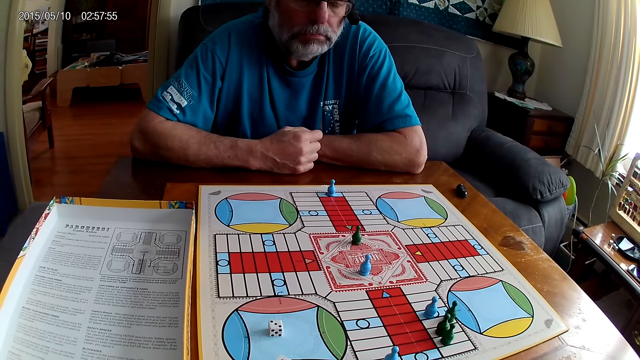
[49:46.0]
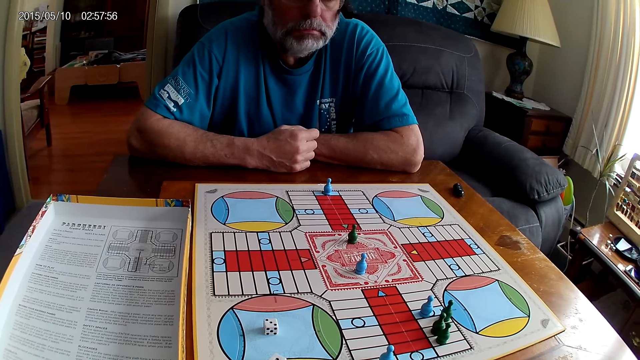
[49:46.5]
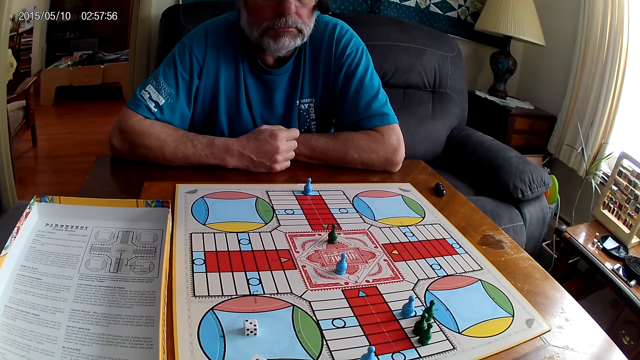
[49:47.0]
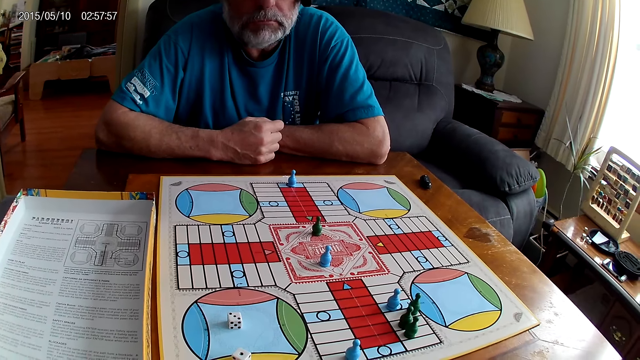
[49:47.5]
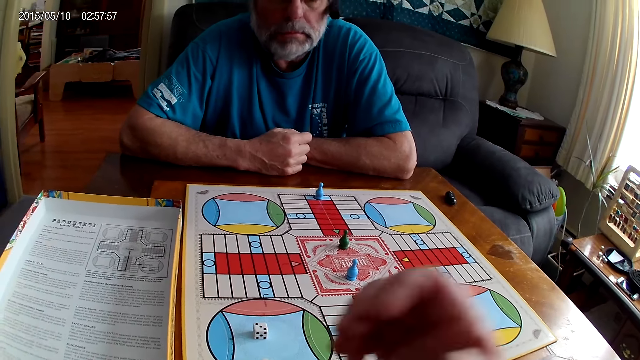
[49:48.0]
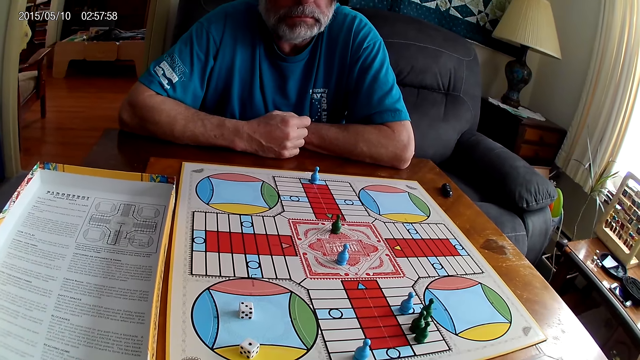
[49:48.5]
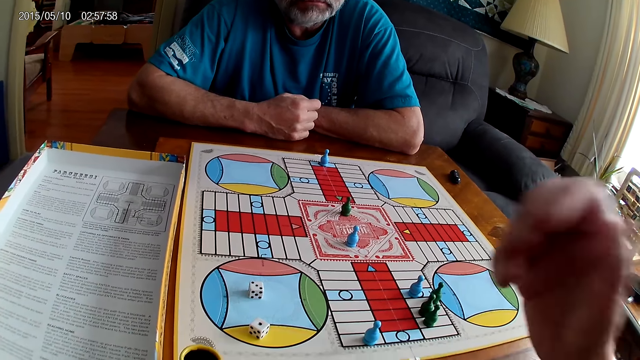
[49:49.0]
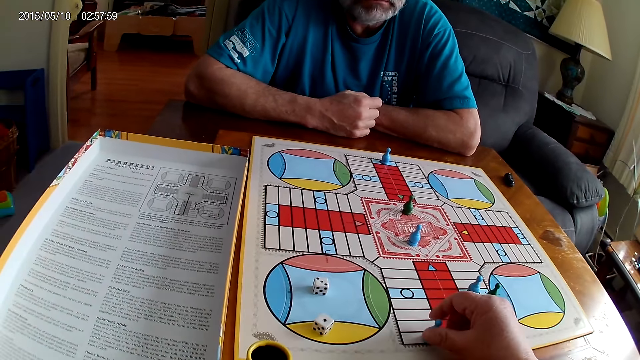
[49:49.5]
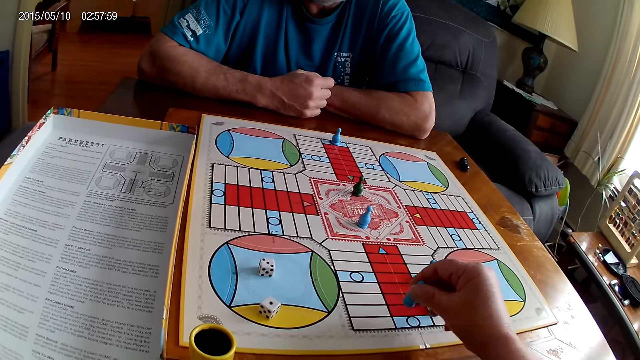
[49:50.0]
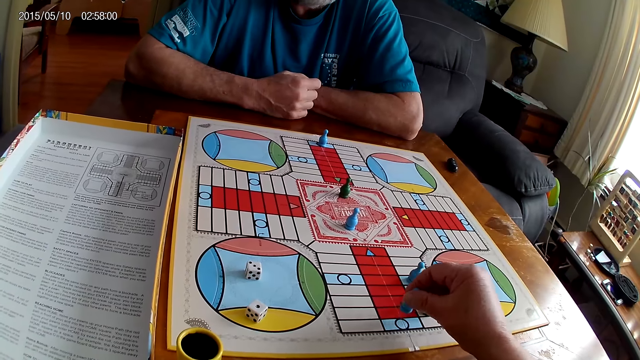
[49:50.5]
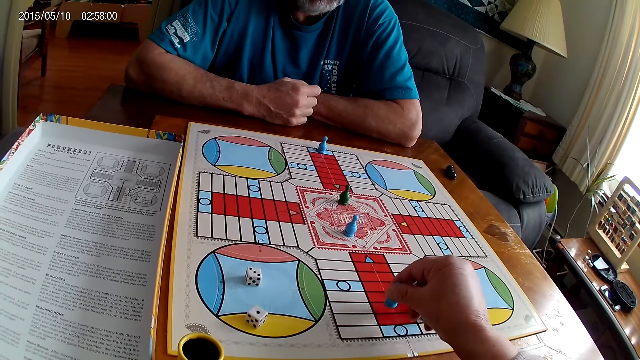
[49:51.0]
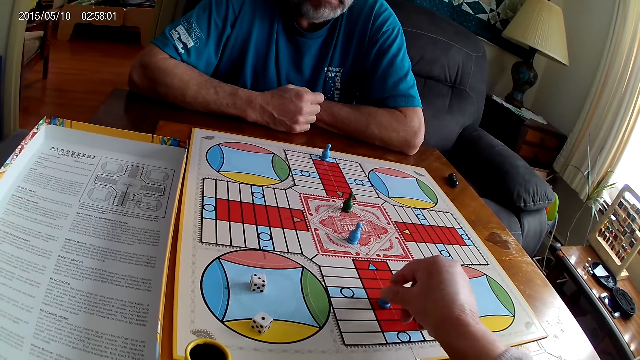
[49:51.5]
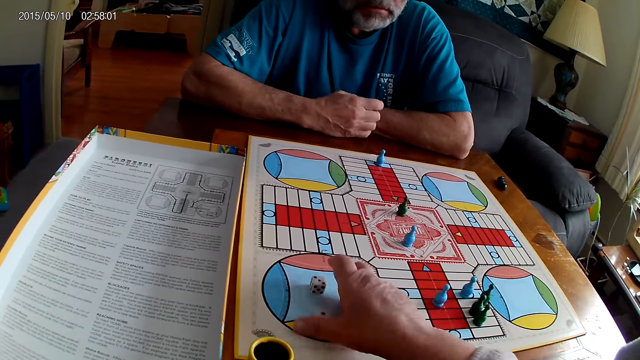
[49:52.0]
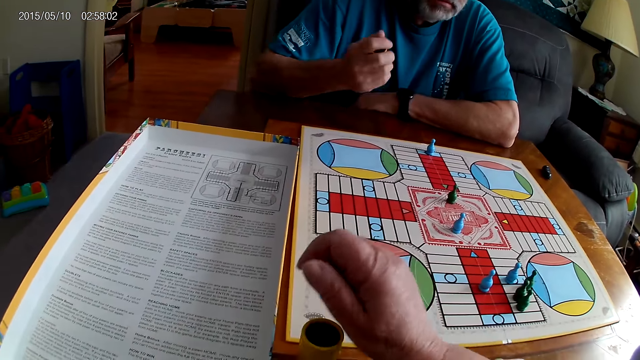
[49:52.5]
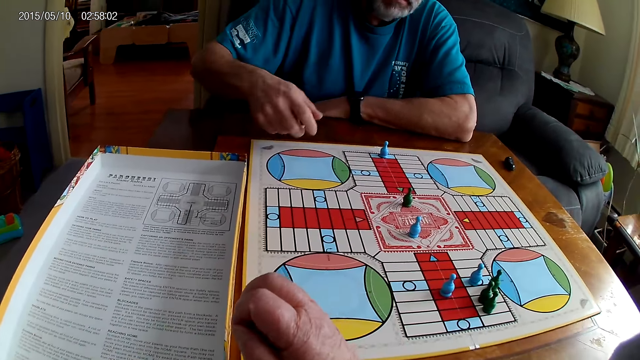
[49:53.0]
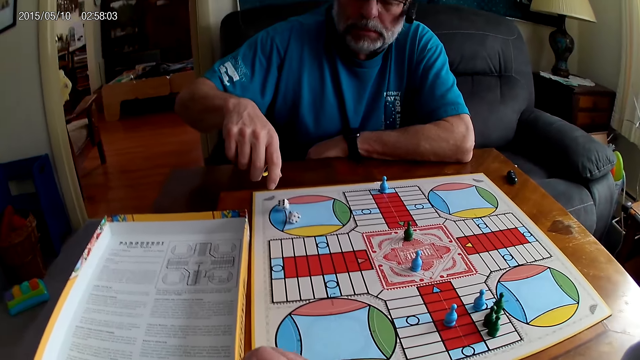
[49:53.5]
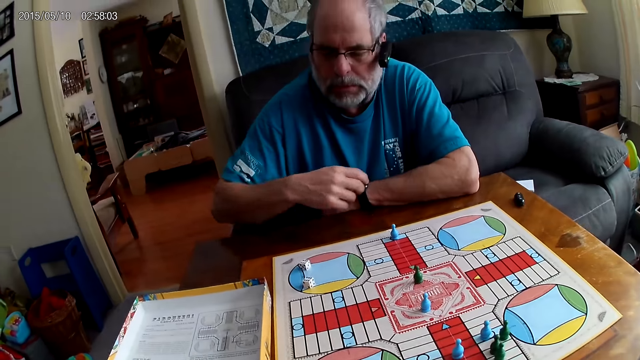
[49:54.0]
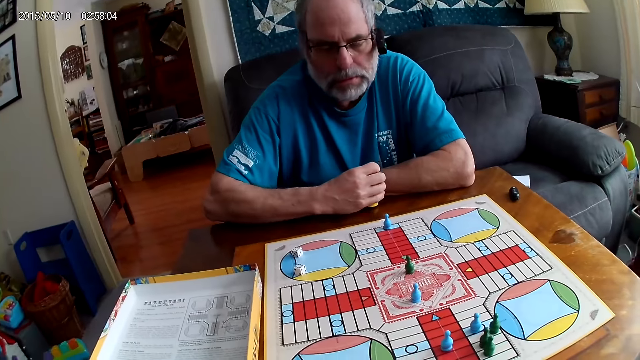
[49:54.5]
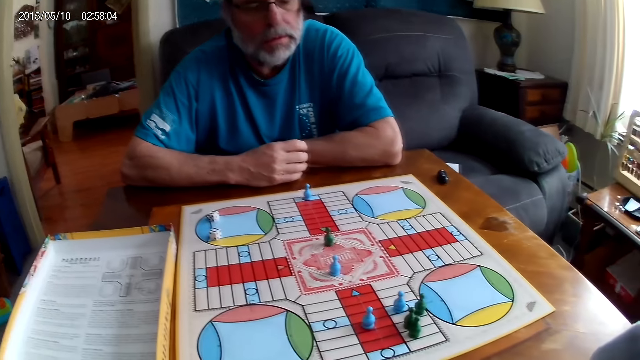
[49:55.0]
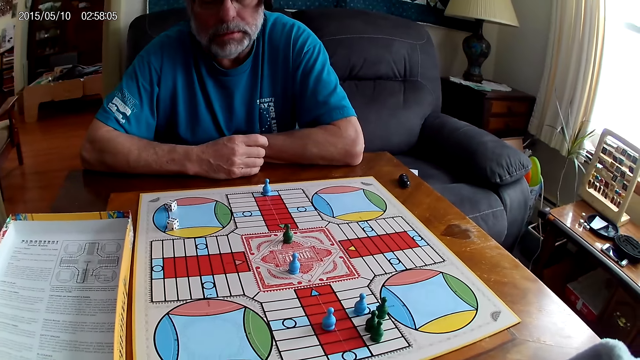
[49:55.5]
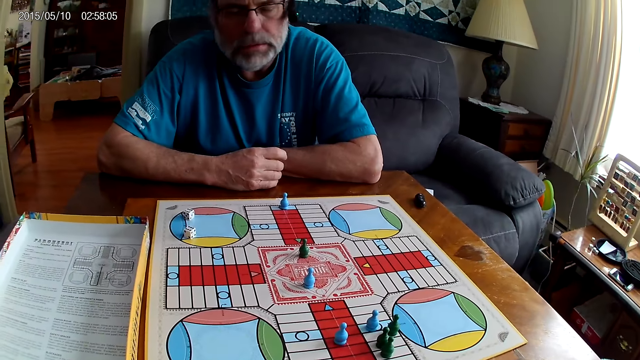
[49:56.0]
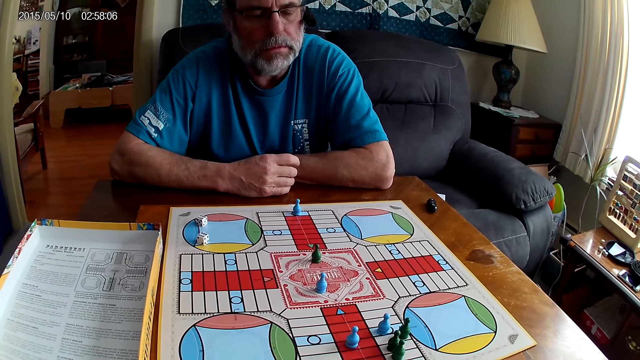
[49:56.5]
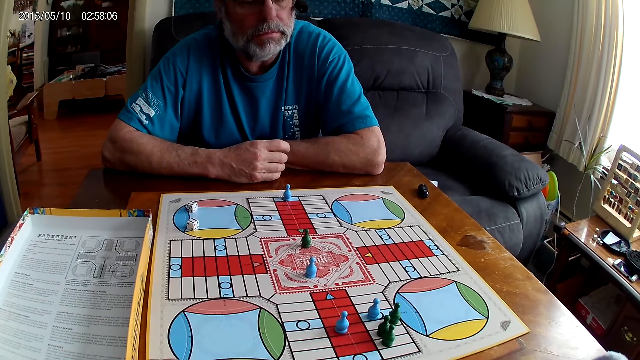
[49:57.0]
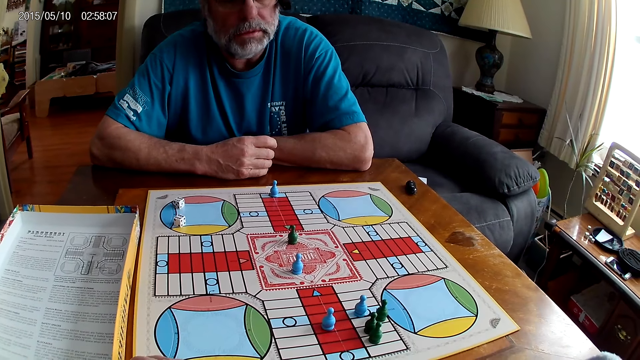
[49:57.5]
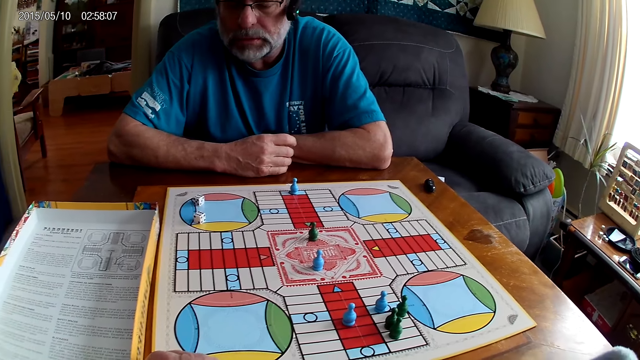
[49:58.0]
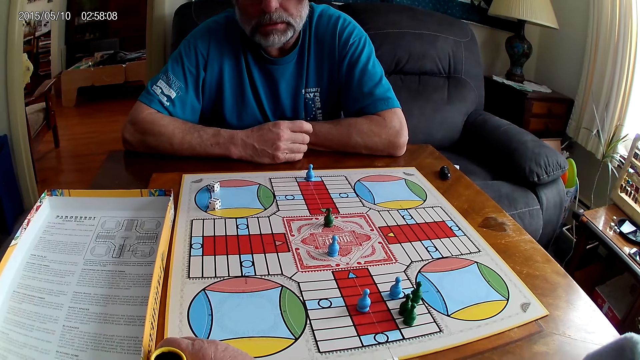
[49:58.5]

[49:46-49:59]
The camera wearer adjusts the head camera with the right hand. They pick a Ludo pawn and count steps on the Ludo board with chess. They put the Ludo pawn on the board and take the dice from the Ludo board with the right hand. A man shakes the dice in the container. The man drops the dice from the container on the Ludo board. The camera wearer puts the dice in the container. The man stares at the board.

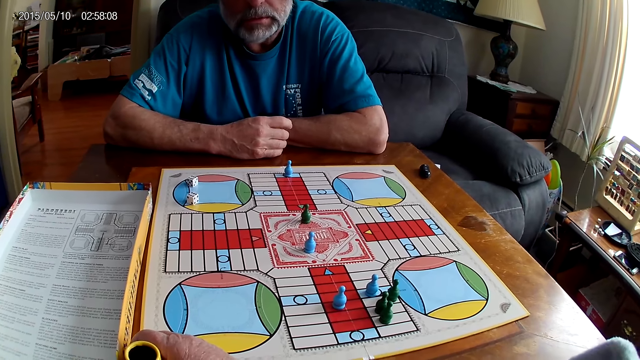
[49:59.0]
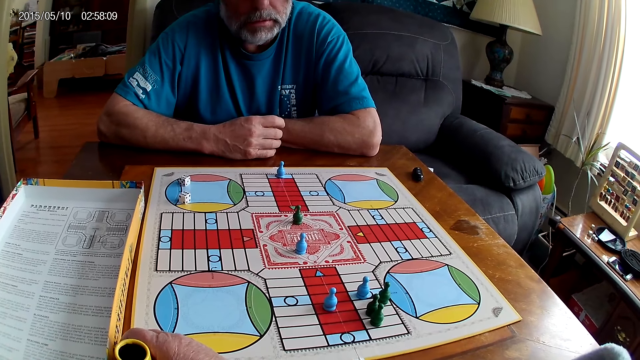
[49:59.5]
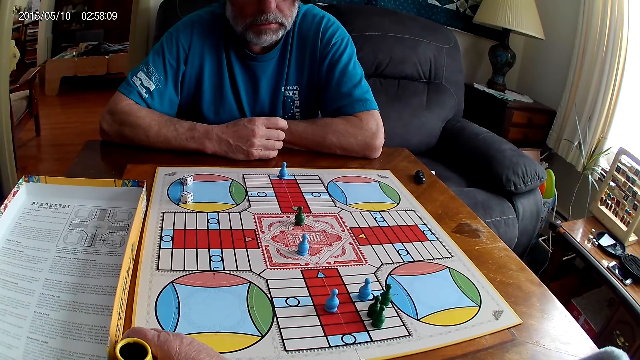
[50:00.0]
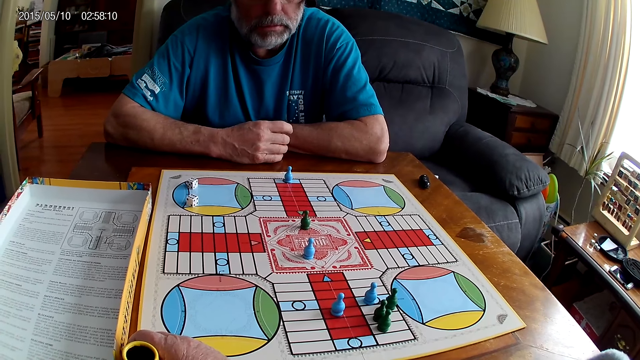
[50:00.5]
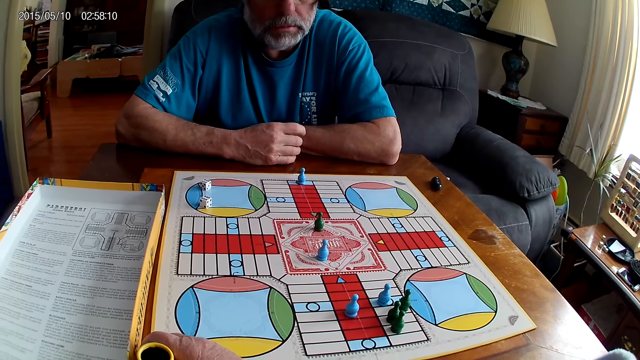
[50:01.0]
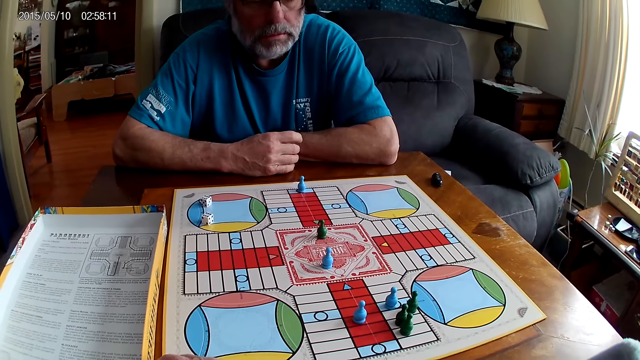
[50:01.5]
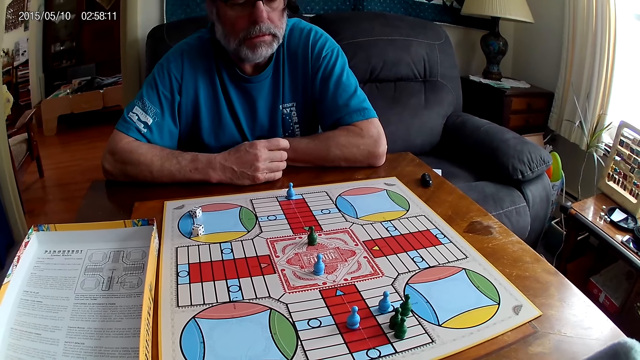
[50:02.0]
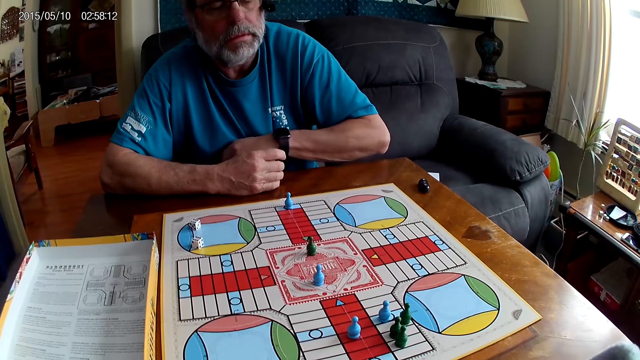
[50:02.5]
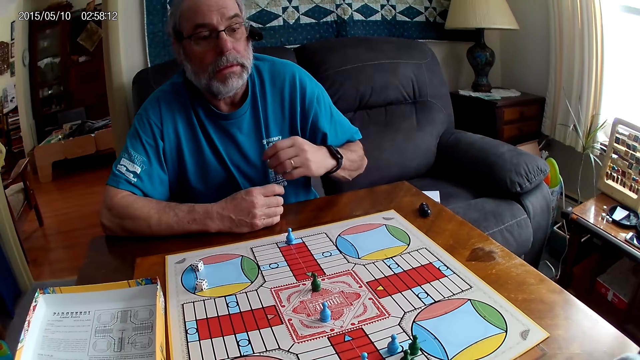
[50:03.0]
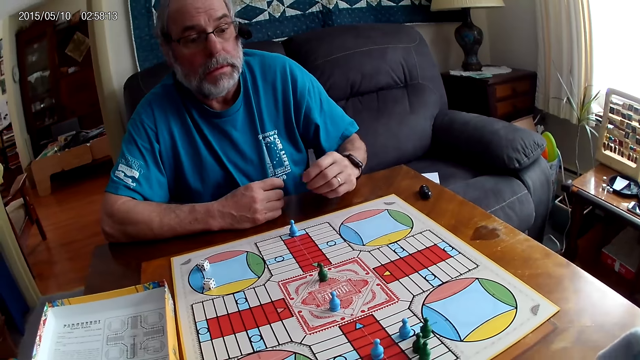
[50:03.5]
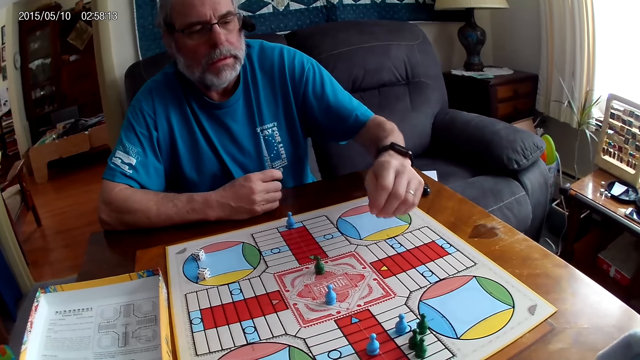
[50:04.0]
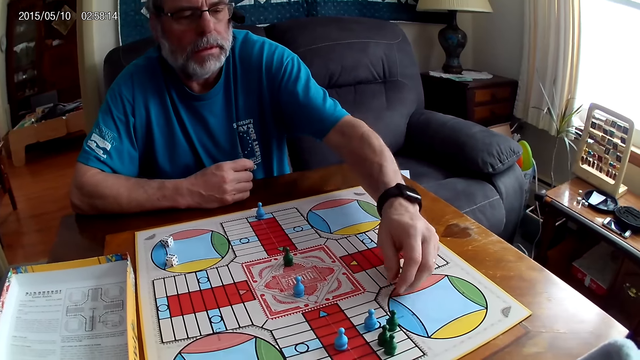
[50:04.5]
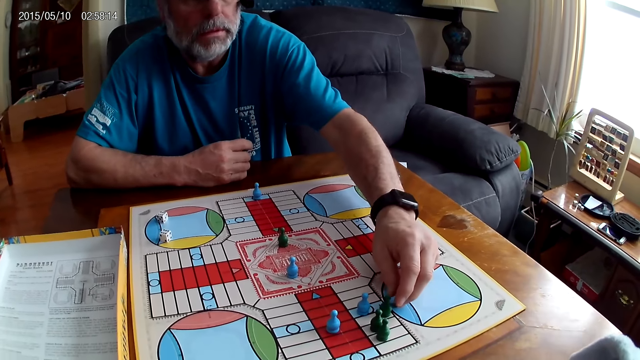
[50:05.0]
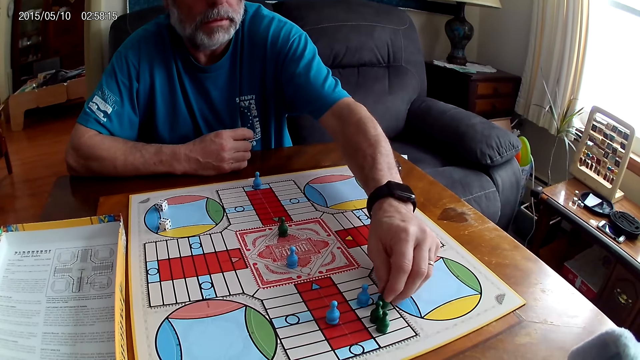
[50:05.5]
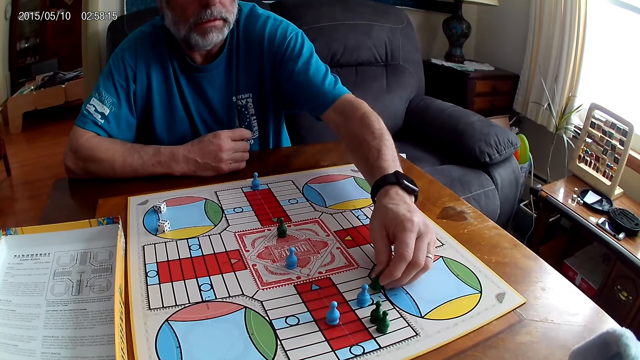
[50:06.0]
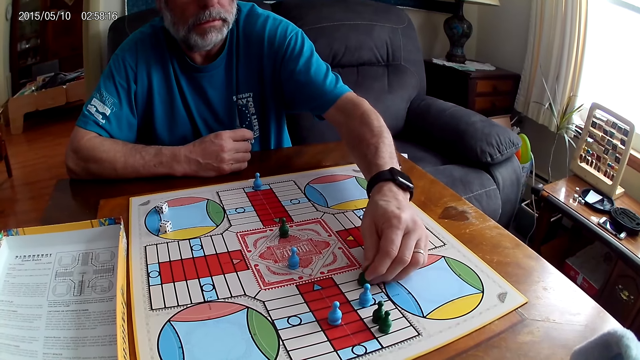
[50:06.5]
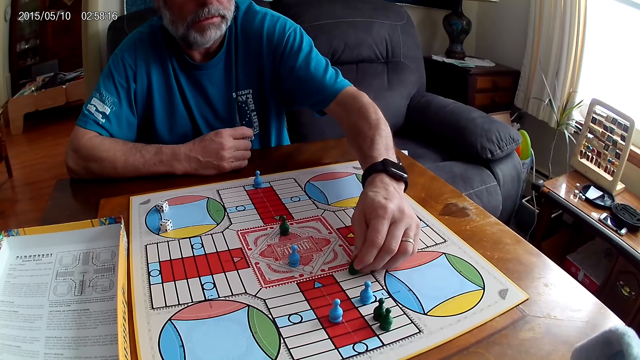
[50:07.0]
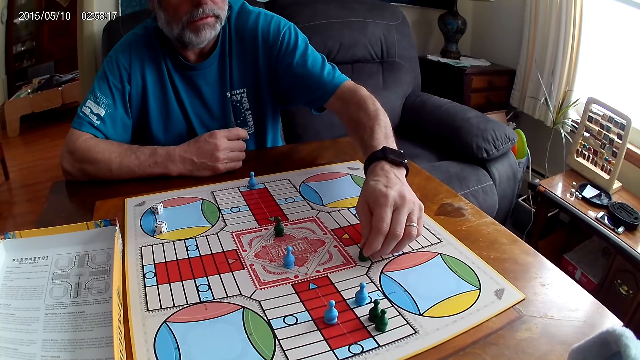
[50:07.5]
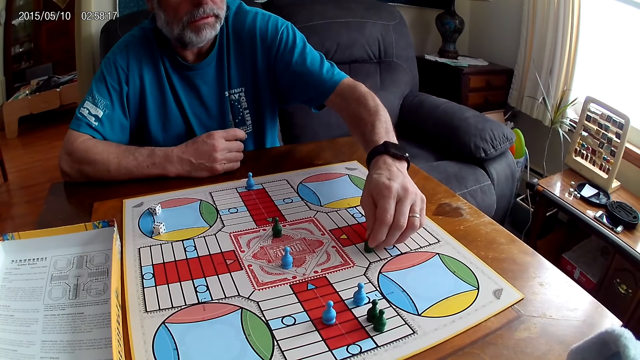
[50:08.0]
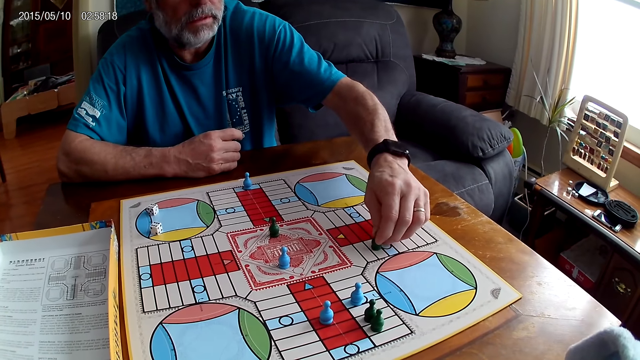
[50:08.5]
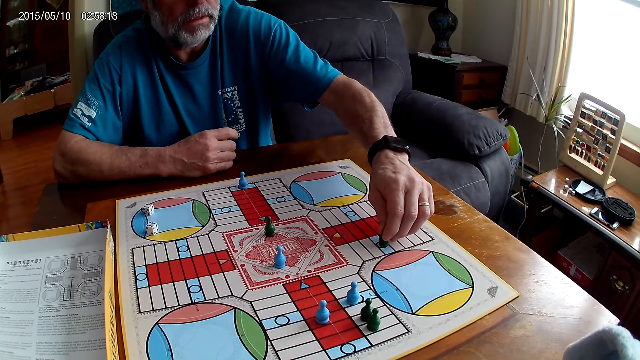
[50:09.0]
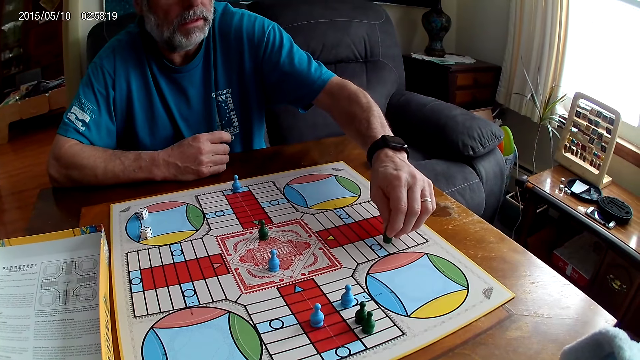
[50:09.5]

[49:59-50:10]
The camera wearer picks a Ludo pawn. A man counts steps on the Ludo board with chess.
